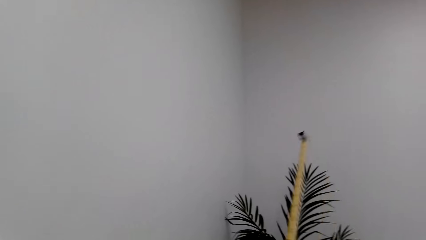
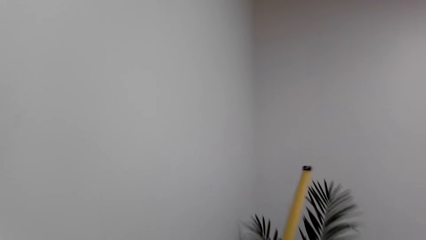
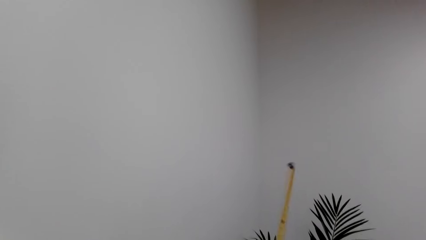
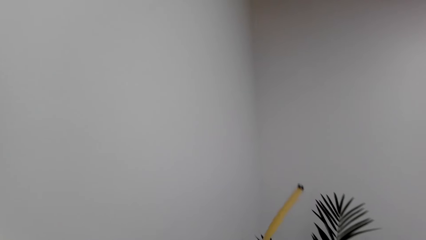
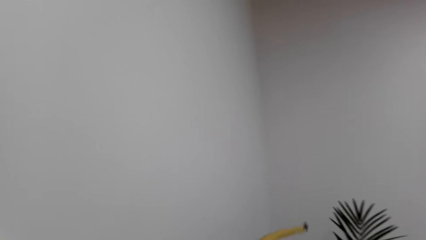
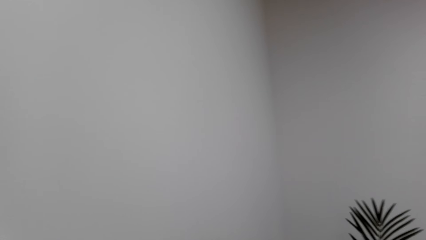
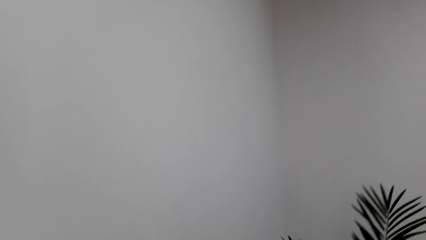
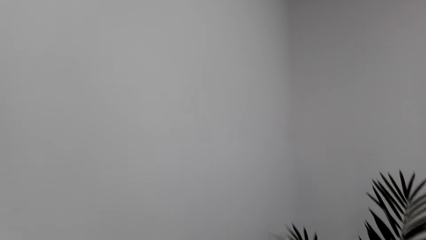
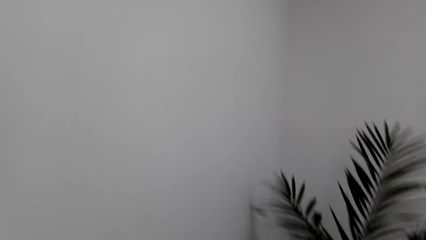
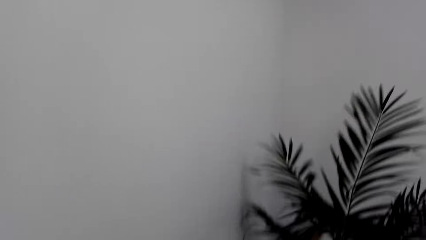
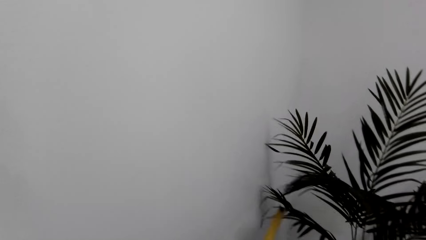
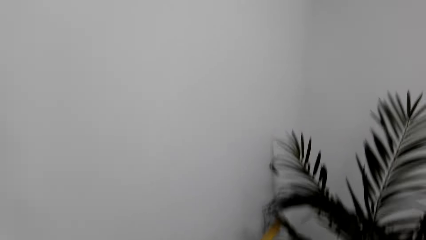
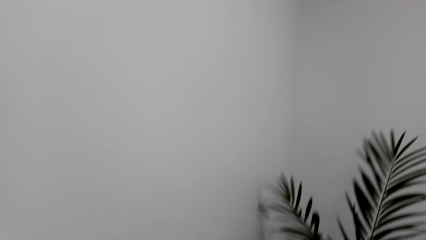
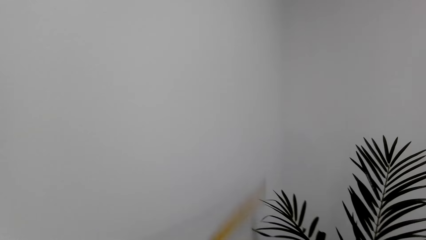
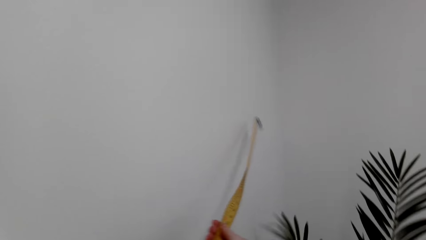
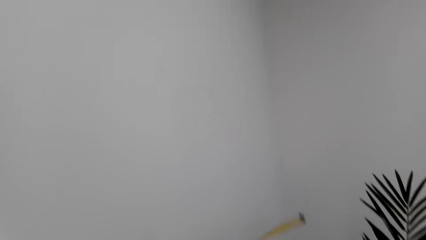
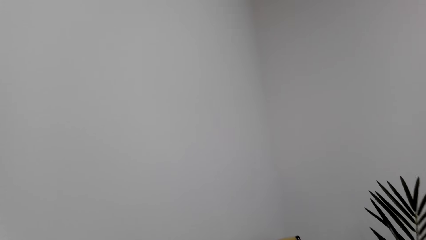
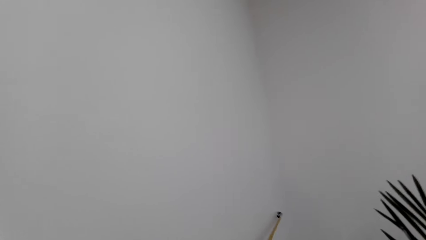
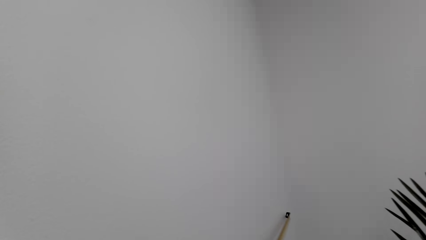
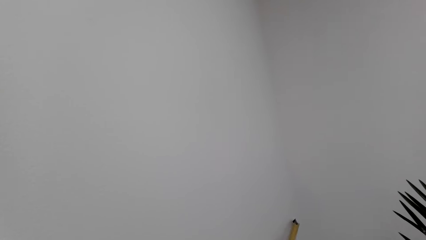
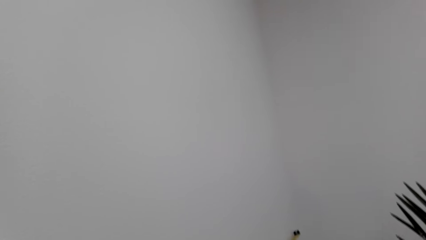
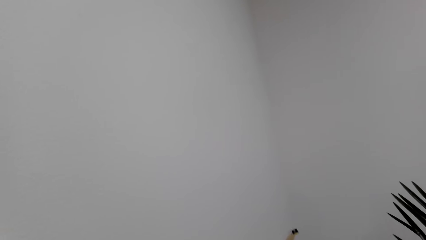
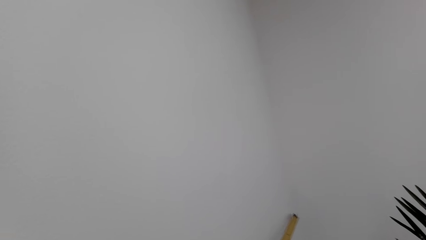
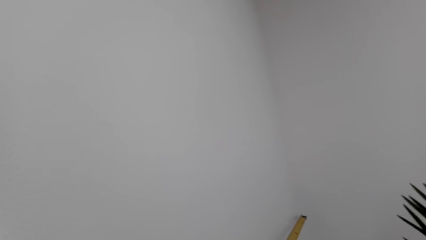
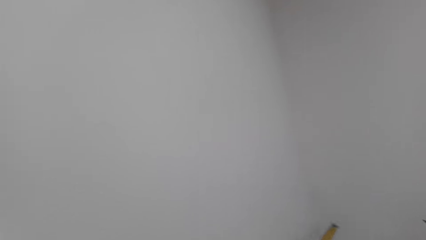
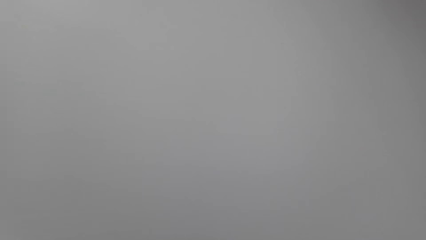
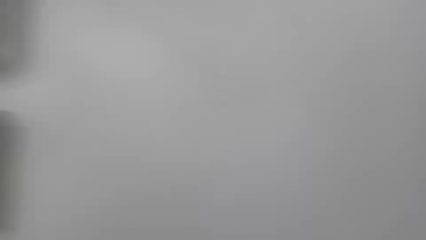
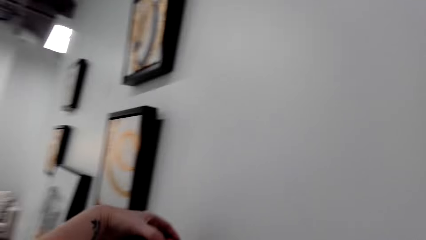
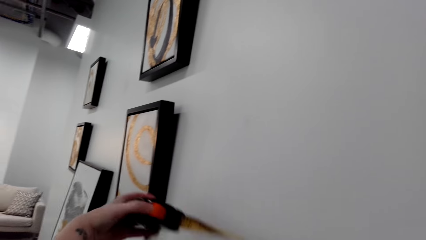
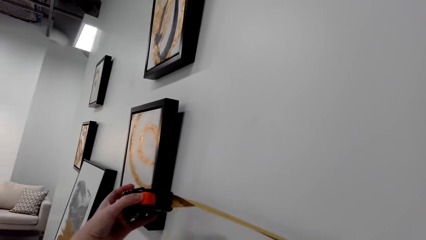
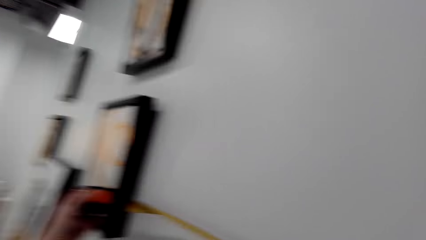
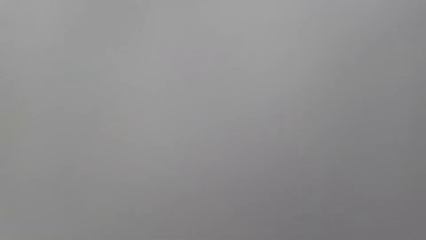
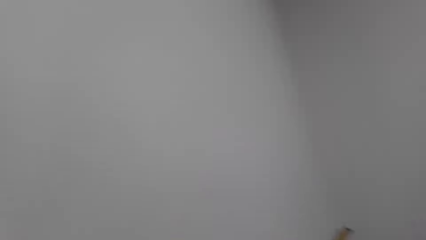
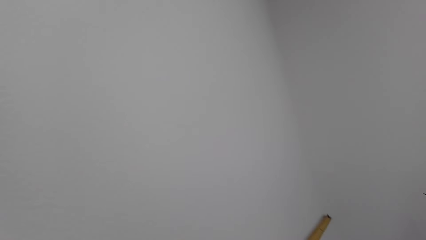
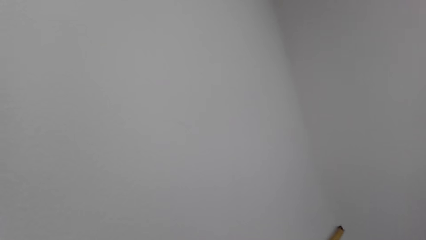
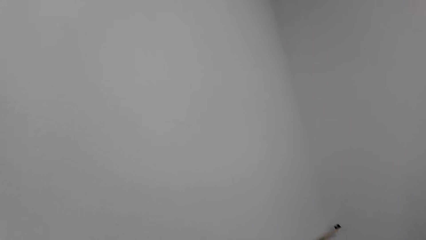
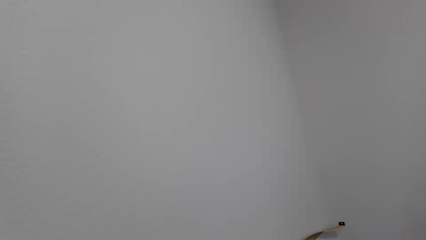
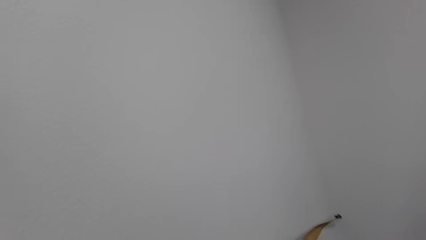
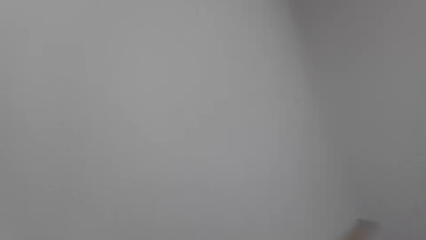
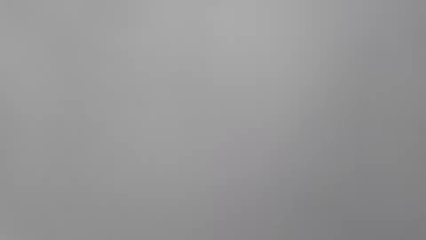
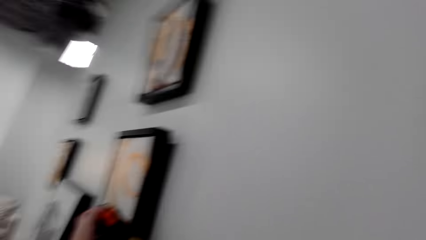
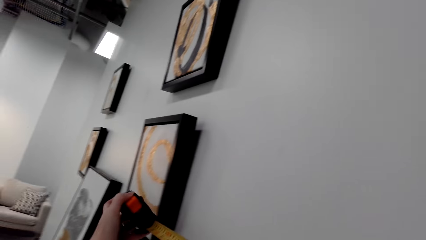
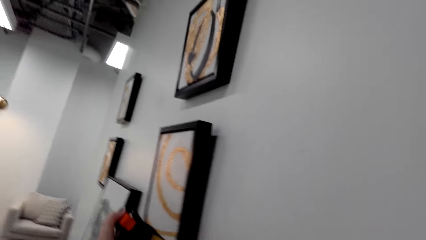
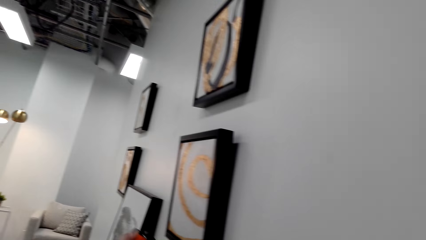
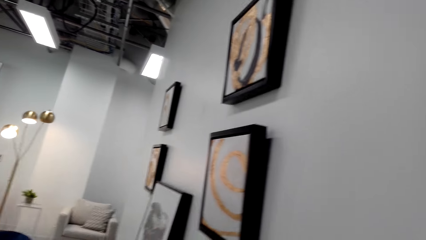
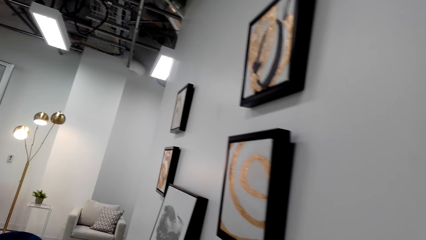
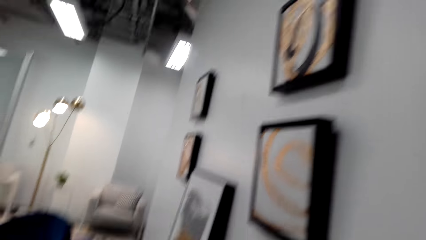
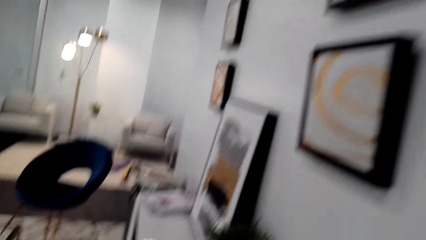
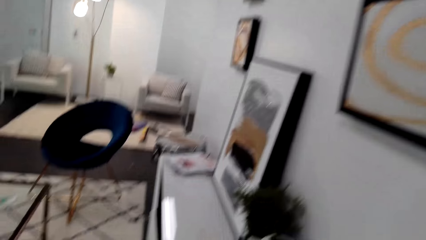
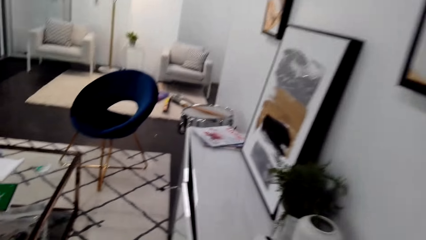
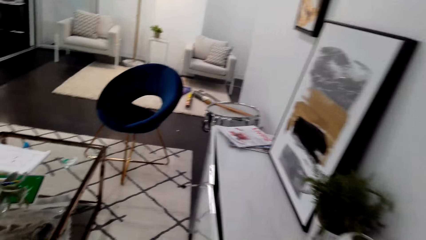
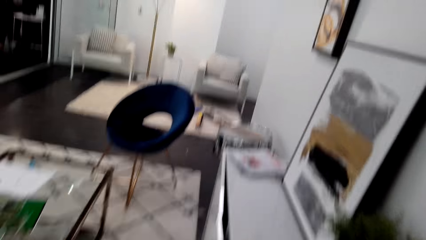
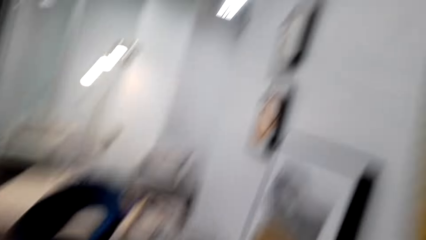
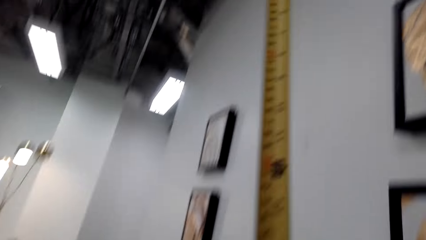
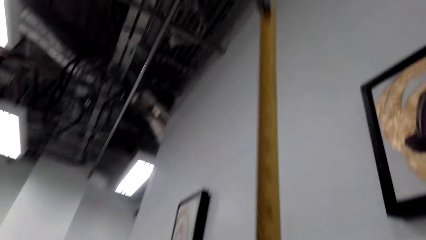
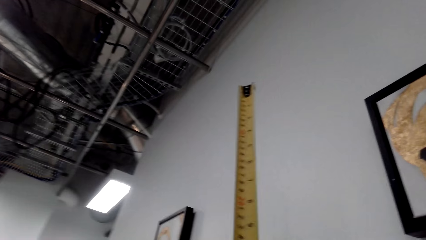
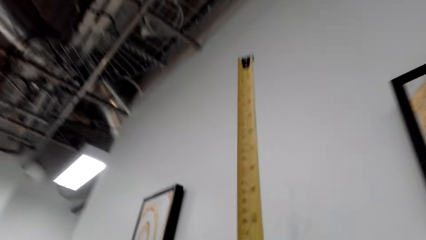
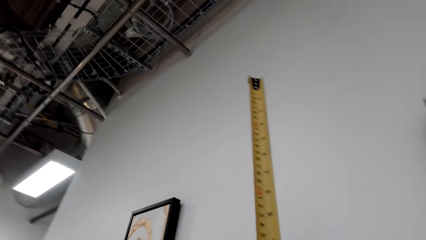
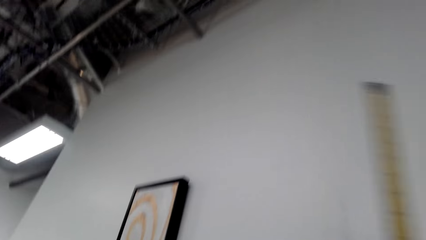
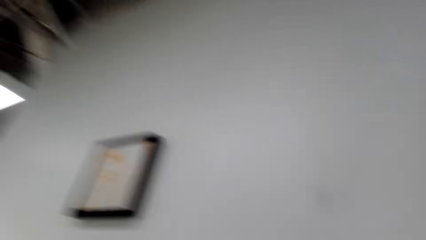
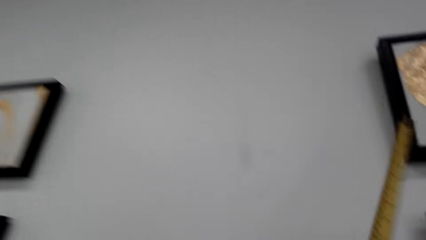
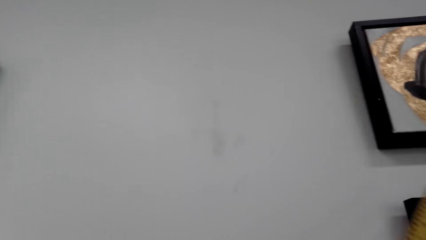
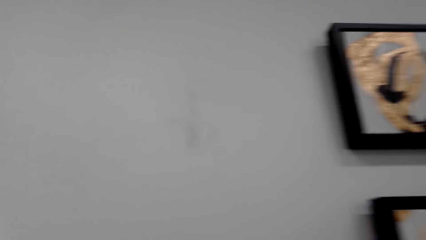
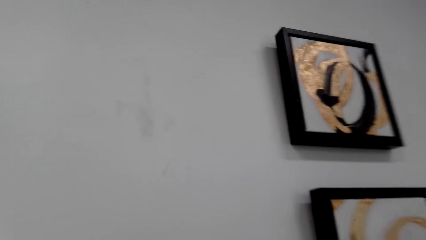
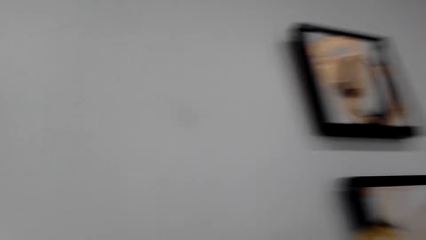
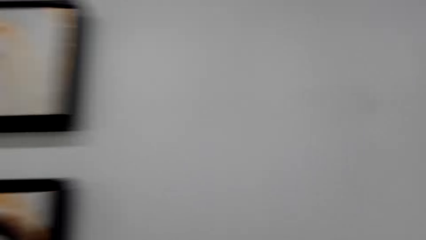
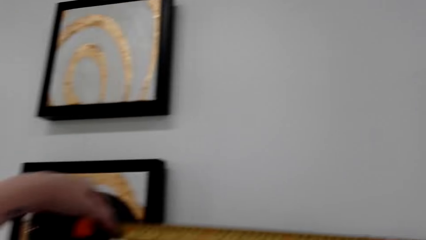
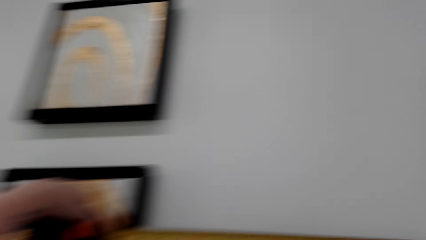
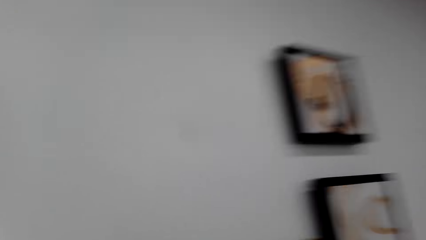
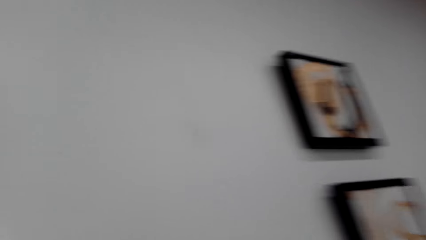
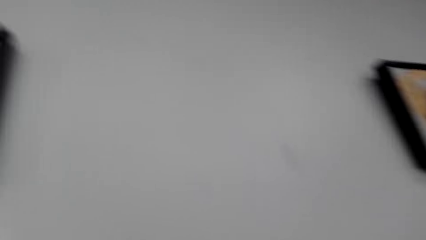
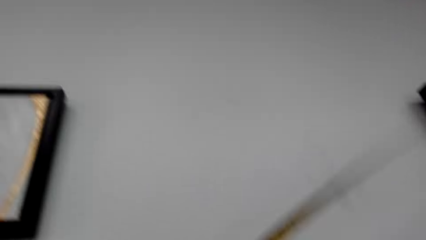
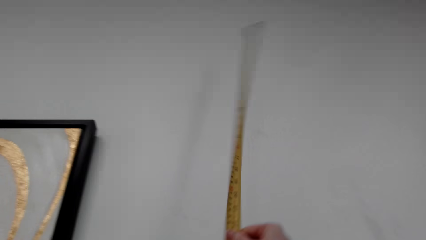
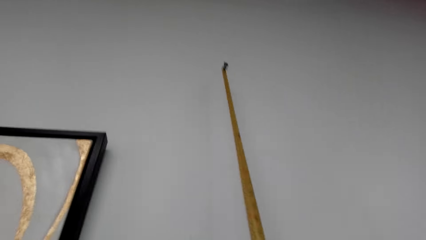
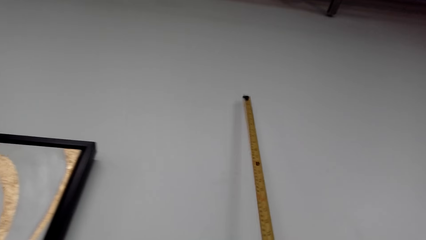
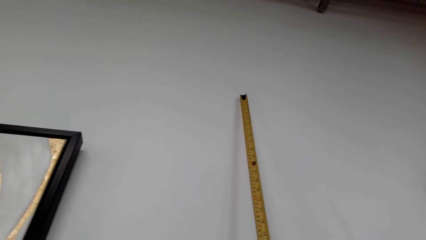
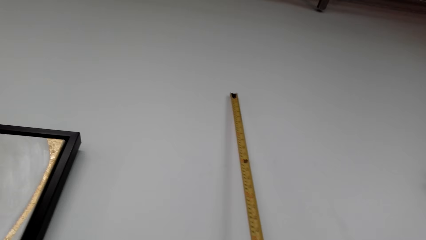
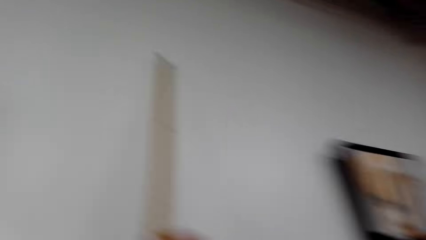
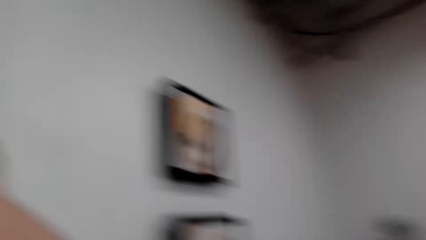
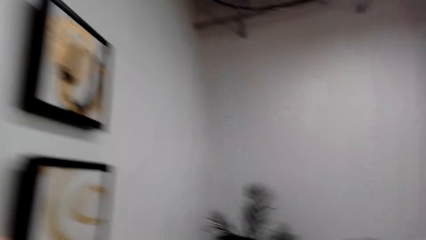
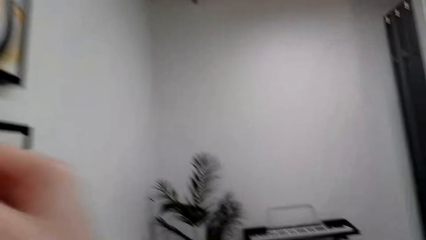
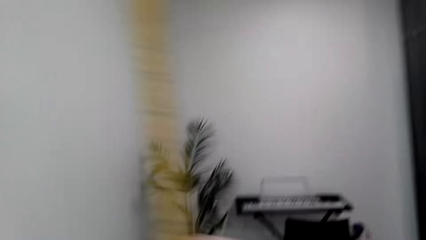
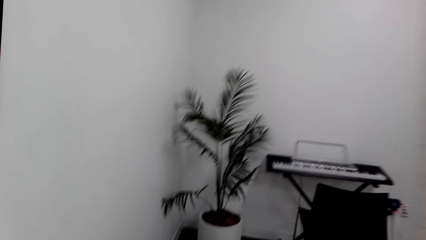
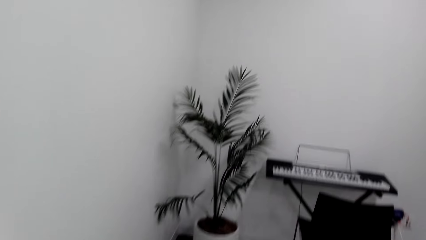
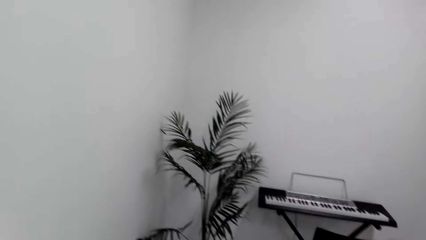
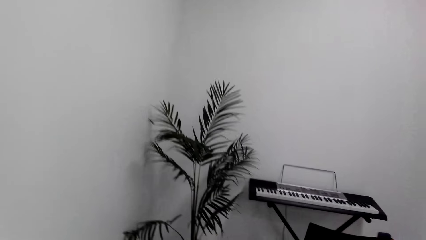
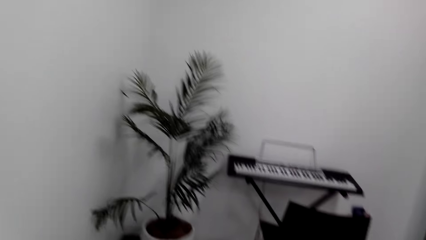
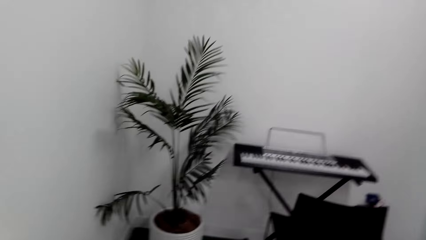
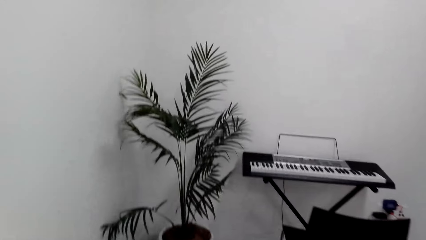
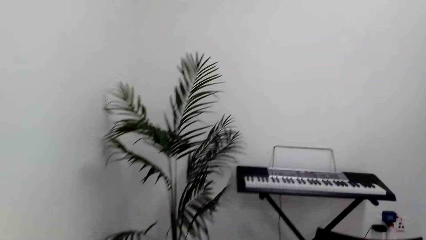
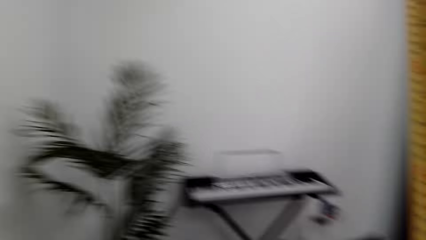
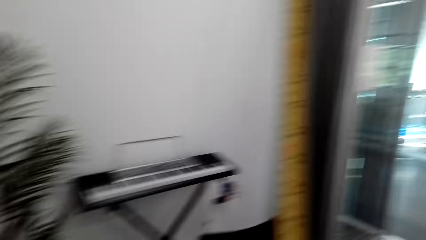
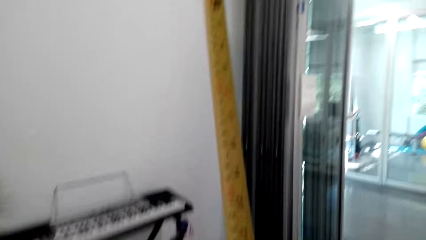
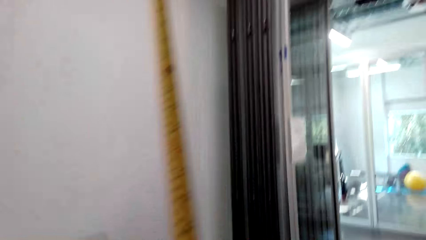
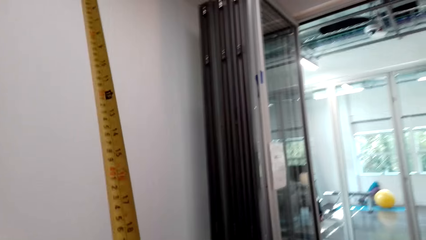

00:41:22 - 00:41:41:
The camera wearer measures the wall with the tape measure. They move around the room.
